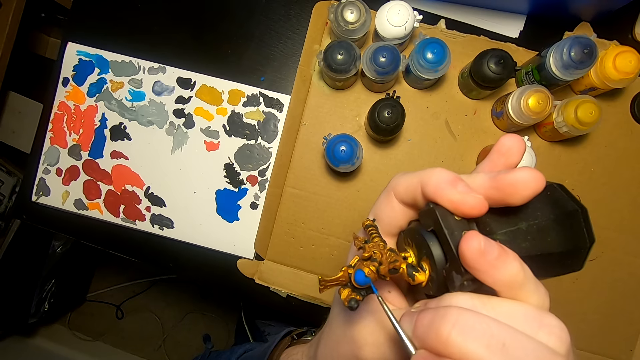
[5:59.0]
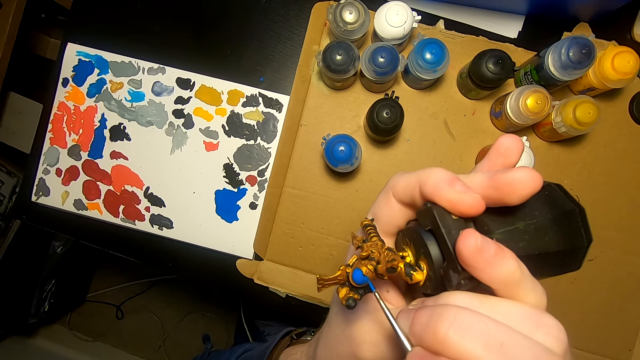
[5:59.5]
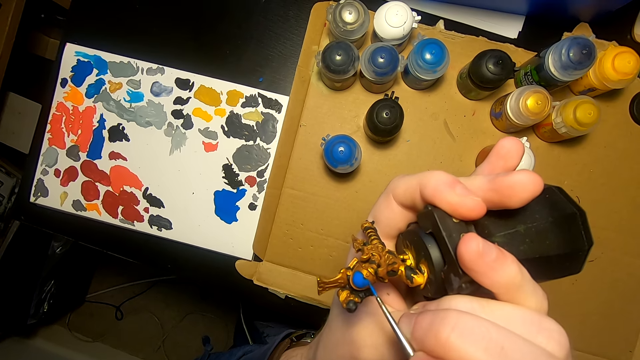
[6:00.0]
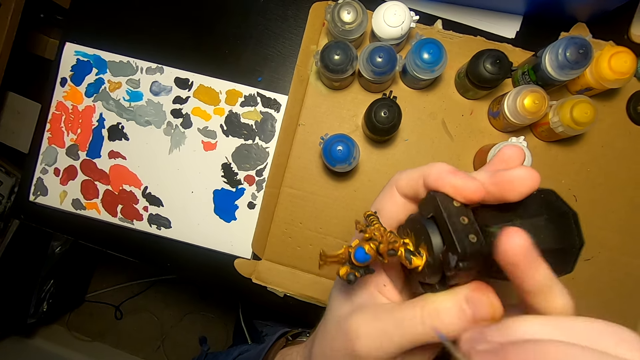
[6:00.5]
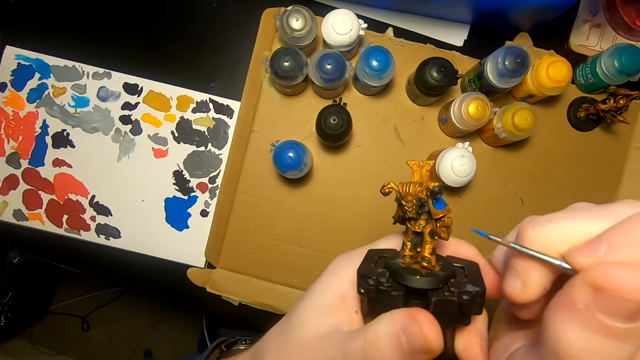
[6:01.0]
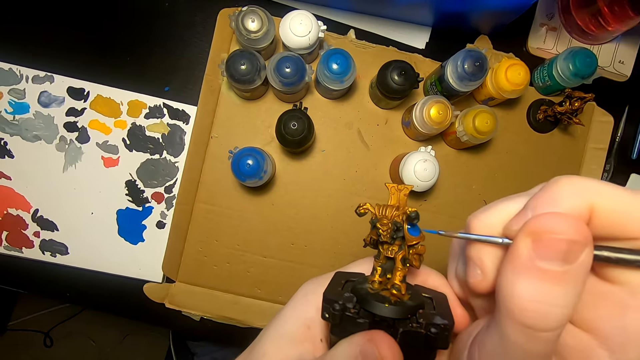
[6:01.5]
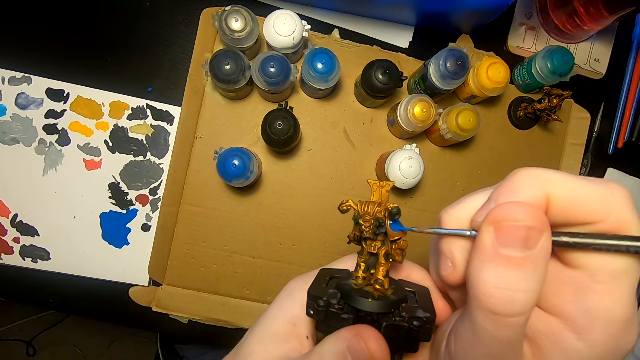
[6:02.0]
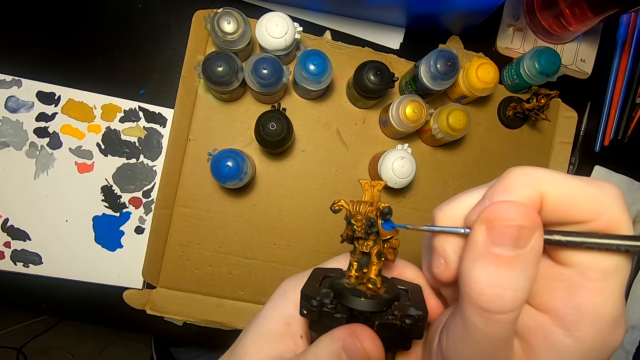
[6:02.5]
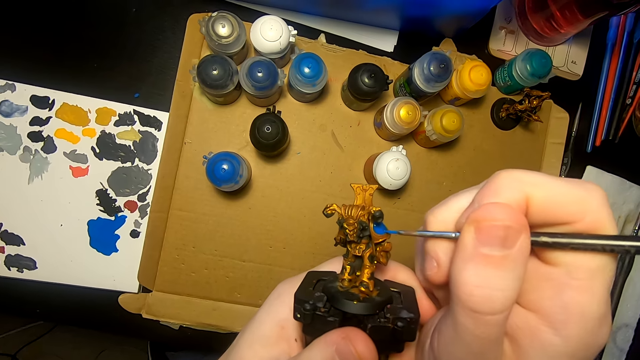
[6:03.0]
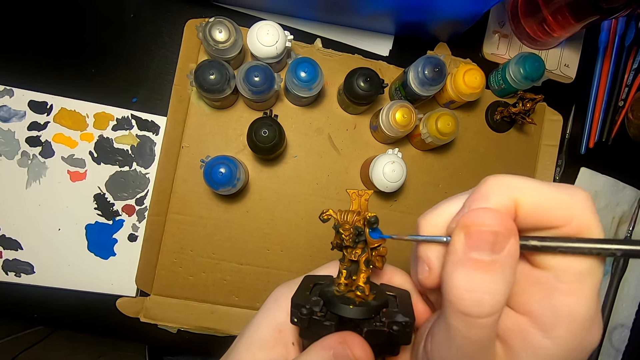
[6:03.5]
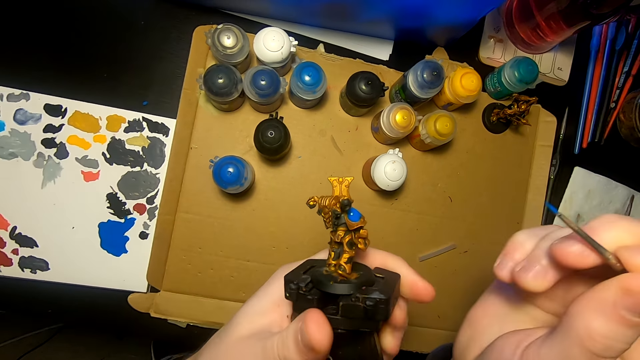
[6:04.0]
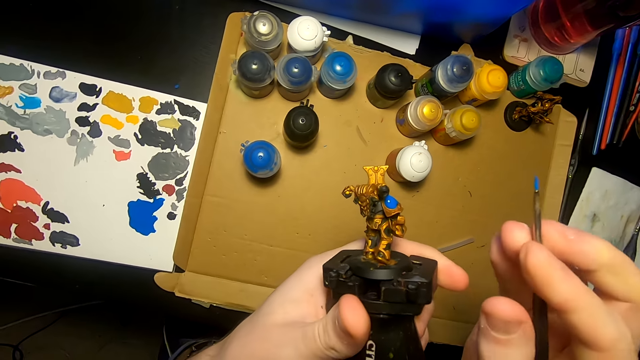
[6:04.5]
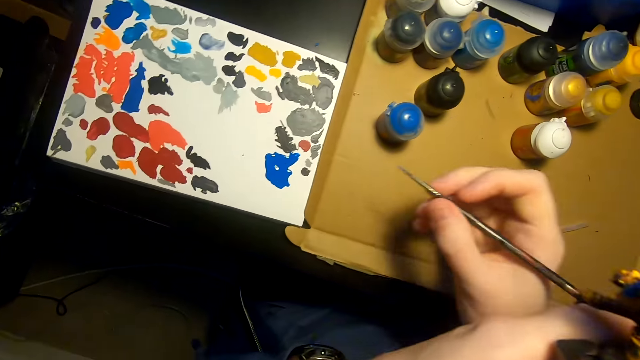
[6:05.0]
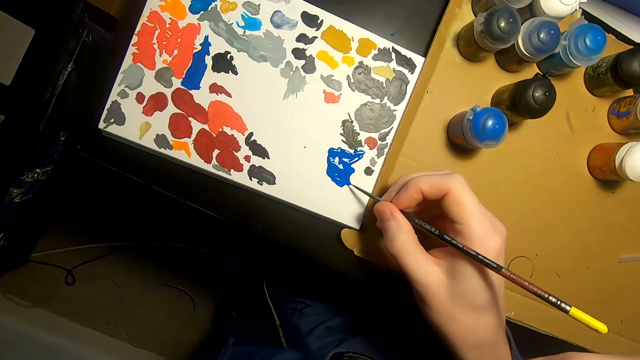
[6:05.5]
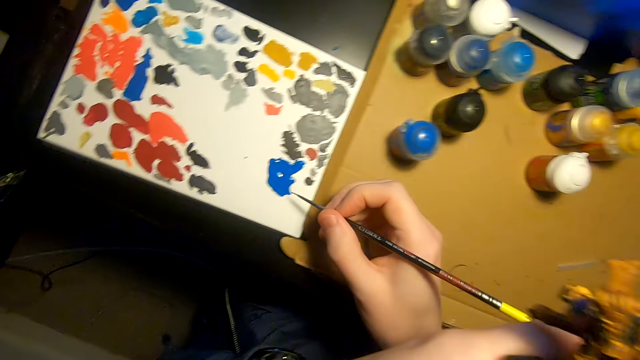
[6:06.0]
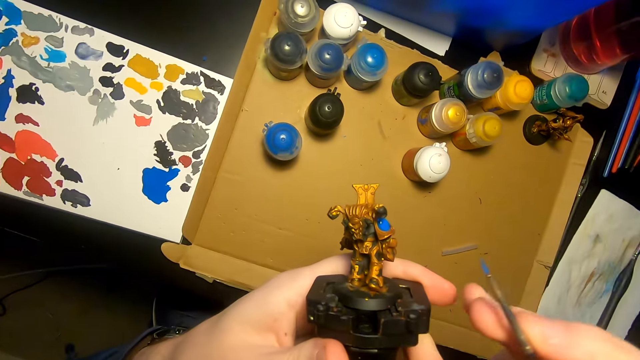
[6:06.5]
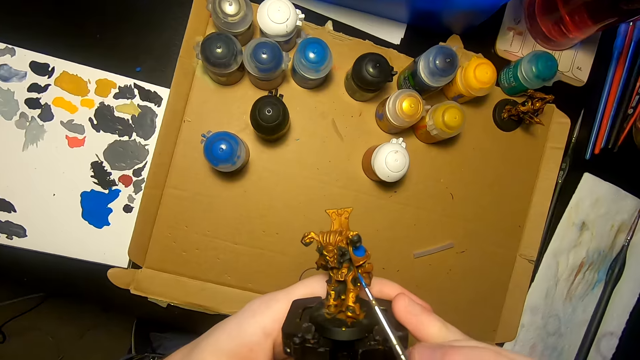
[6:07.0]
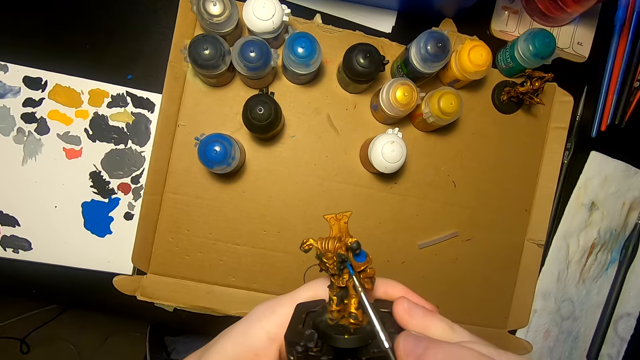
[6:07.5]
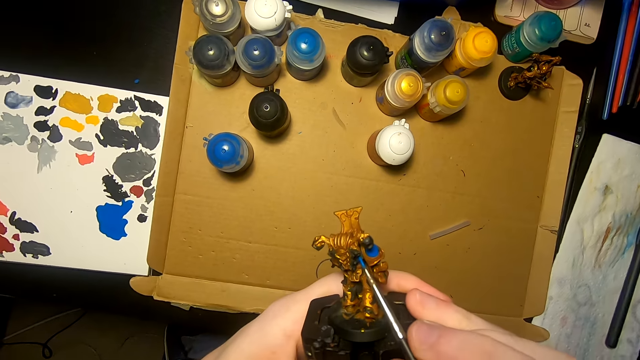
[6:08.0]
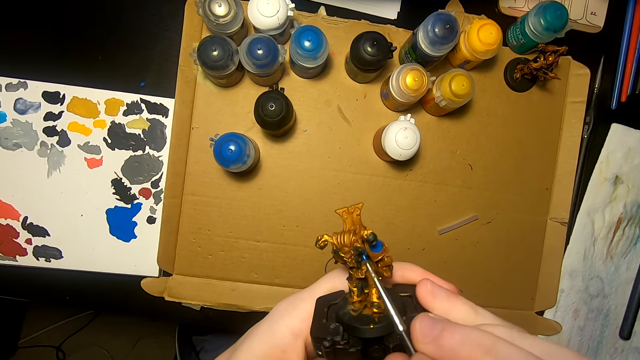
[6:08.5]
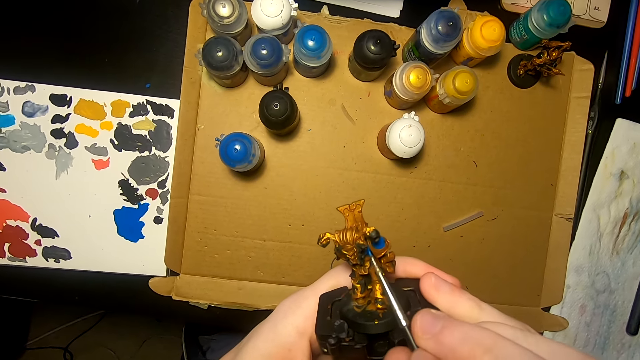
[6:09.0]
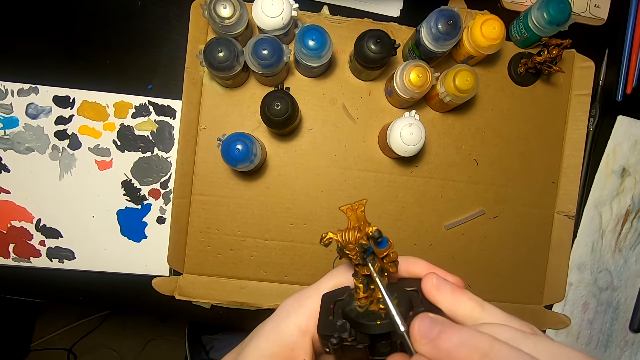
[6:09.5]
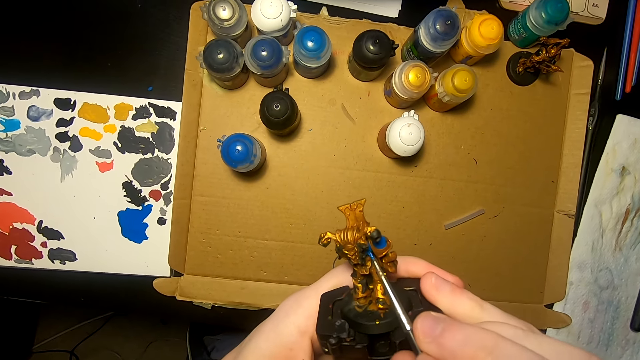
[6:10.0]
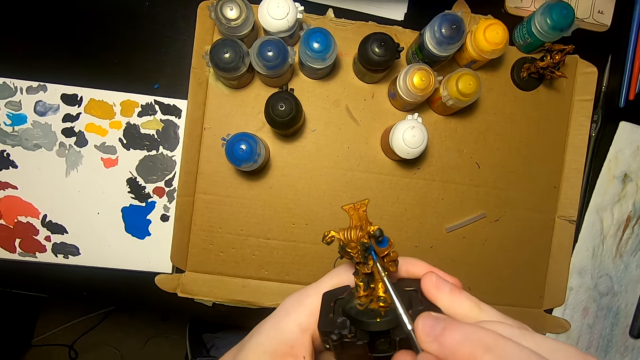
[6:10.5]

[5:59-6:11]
The camera wearer turns something. They apply paint on something. They dip the paint brush in the paint. They paint the model sculpture with a painting brush.

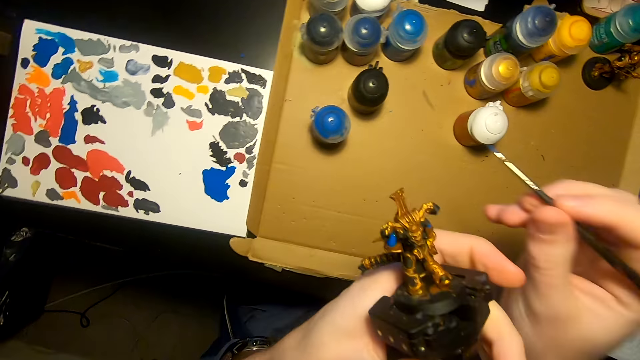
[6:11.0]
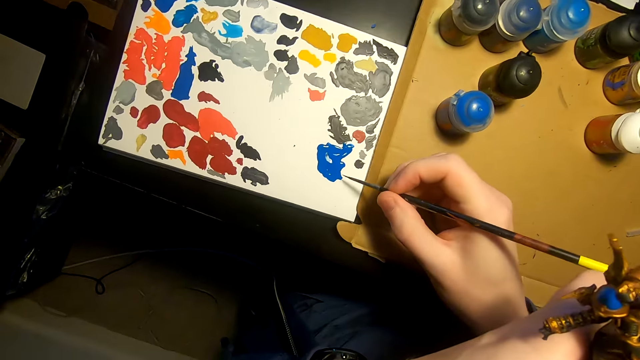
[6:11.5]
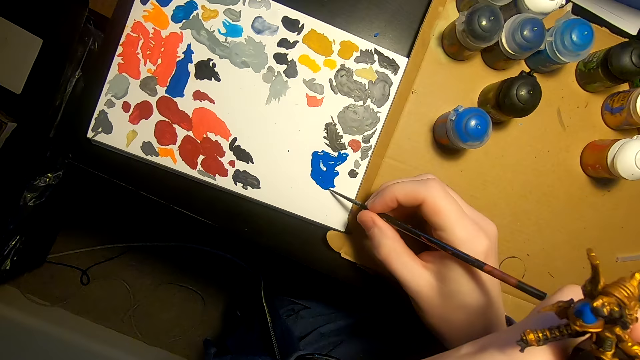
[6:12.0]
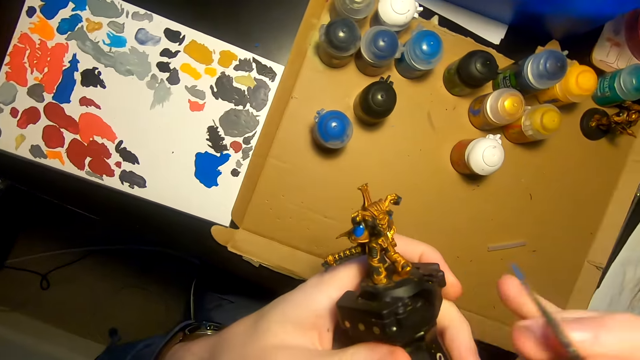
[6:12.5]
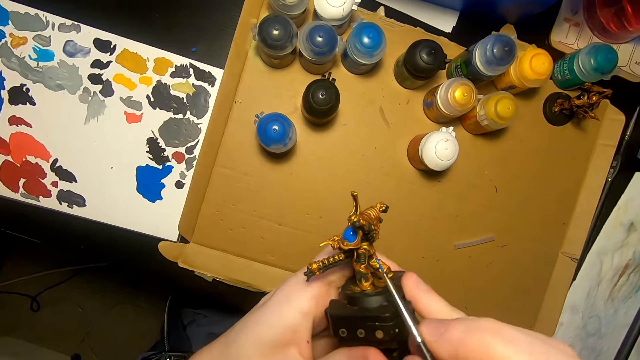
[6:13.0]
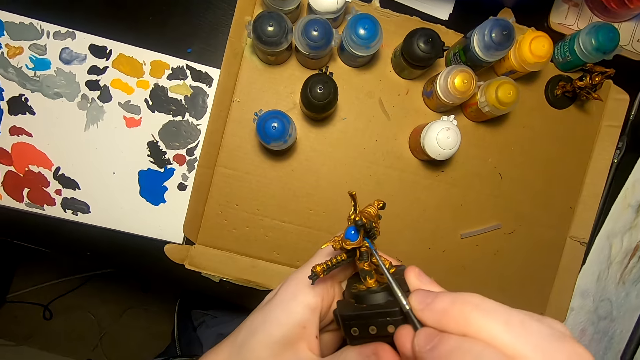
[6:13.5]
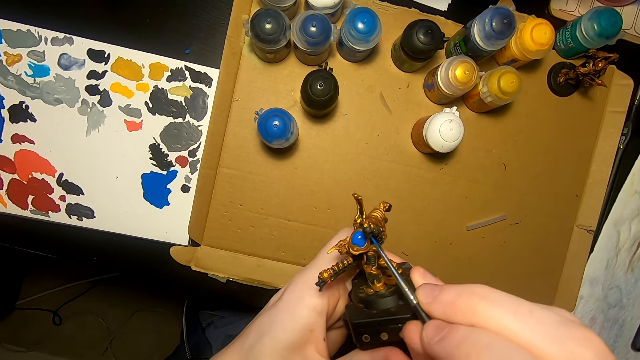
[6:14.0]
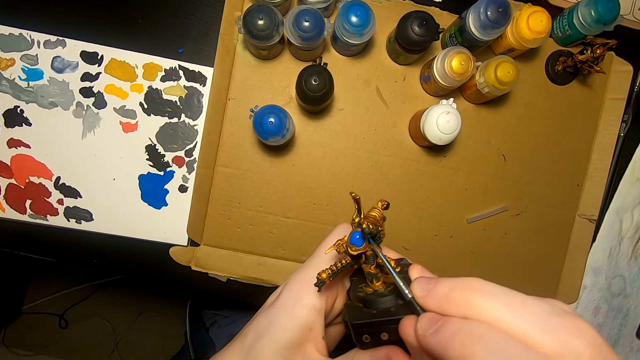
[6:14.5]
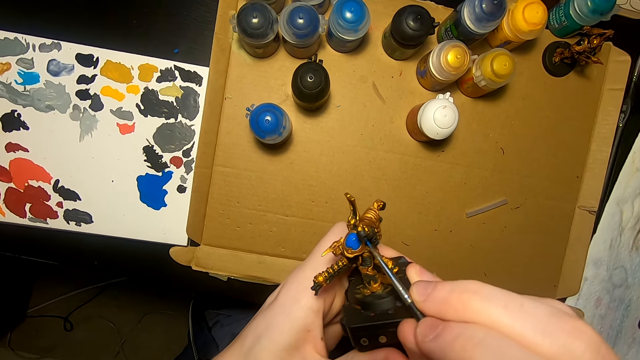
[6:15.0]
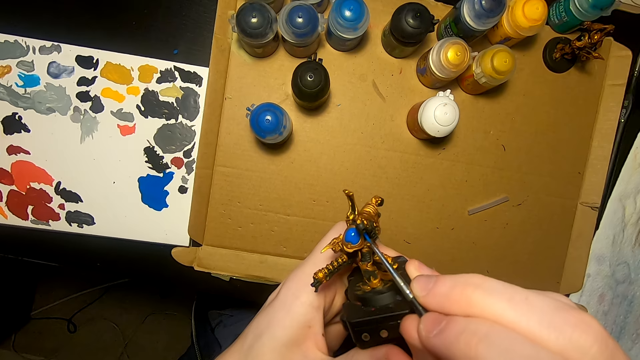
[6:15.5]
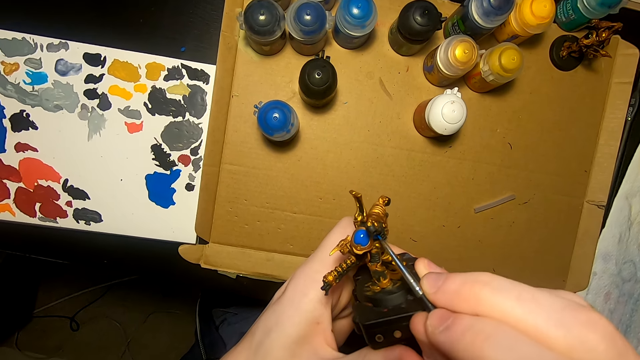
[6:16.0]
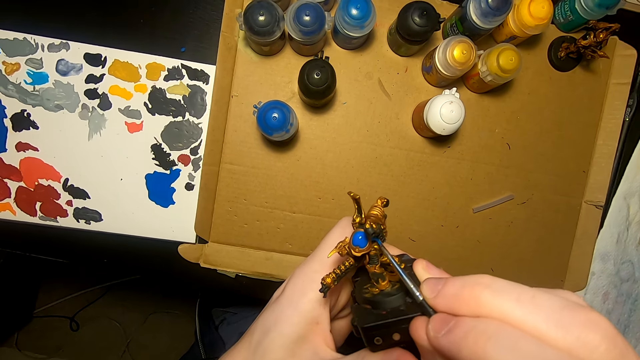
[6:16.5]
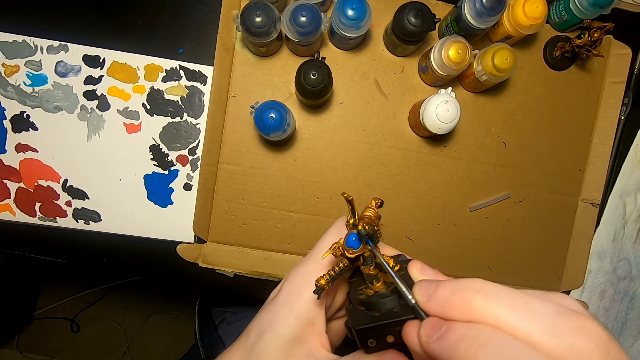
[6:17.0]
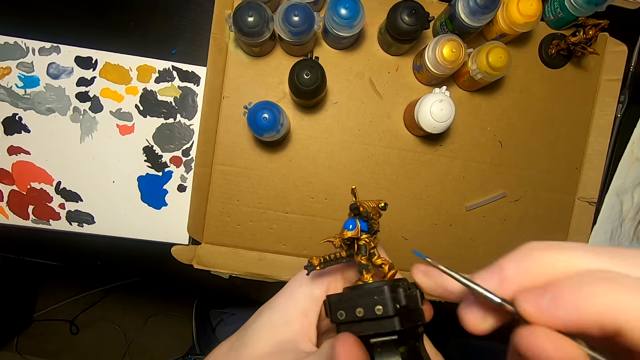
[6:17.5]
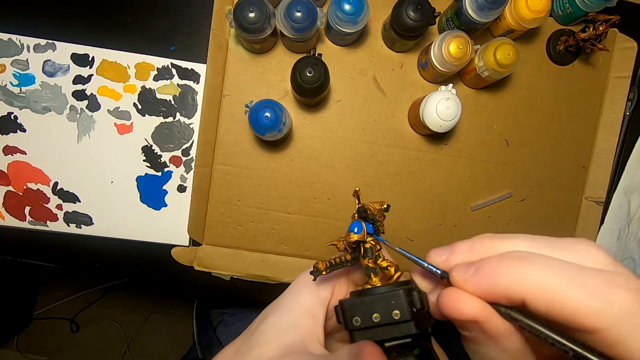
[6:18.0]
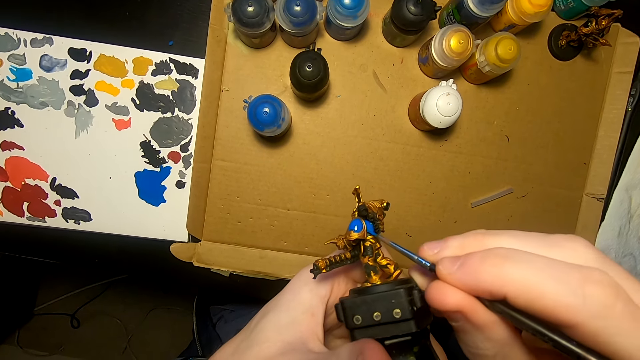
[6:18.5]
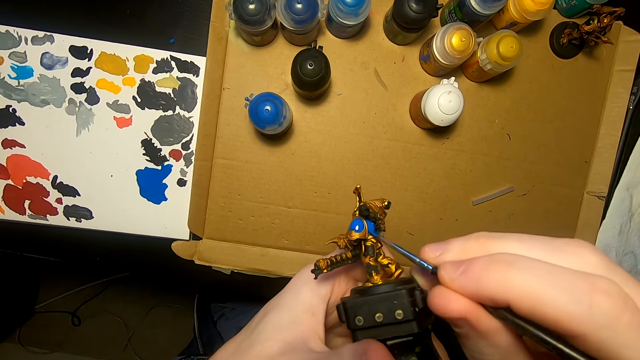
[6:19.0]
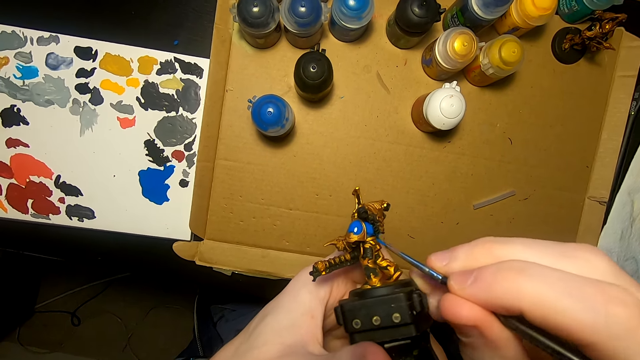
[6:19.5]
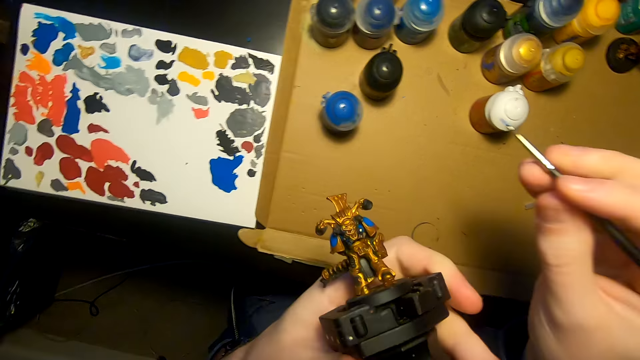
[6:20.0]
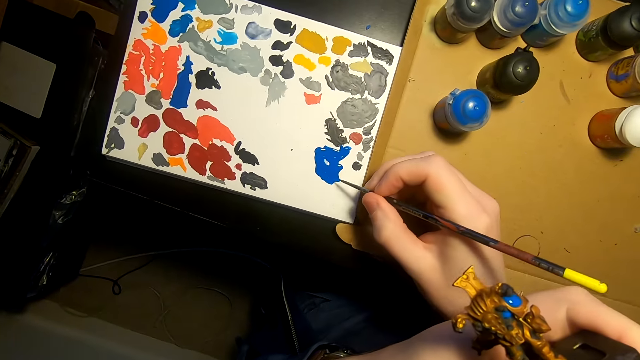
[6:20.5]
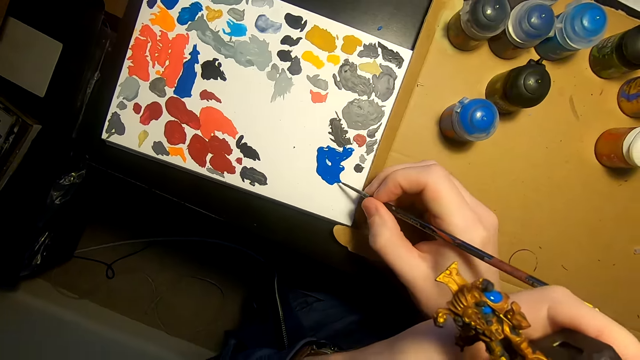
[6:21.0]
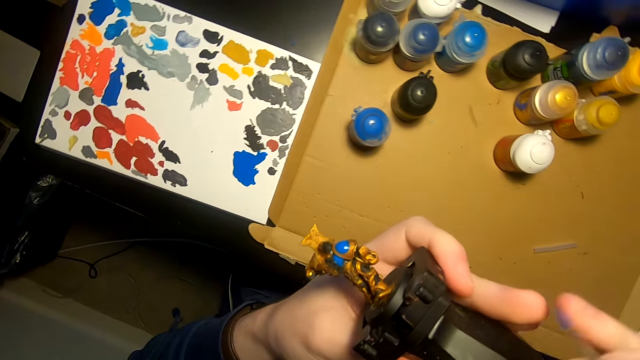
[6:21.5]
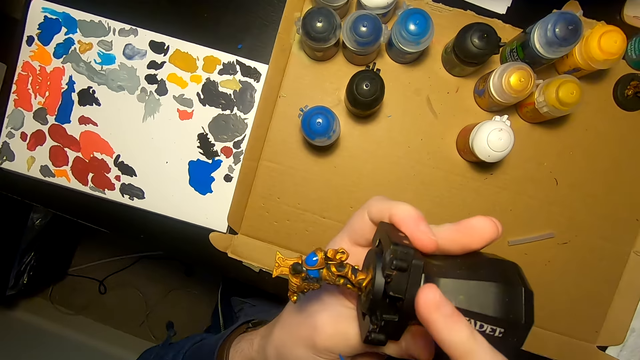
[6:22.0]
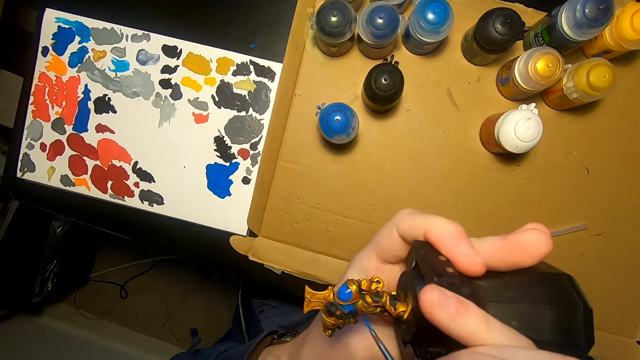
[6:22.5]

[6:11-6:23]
The camera wearer dips the paint brush in the paint. They paint the model sculpture with a painting brush. They turn something. They dip the paint brush in the paint.
